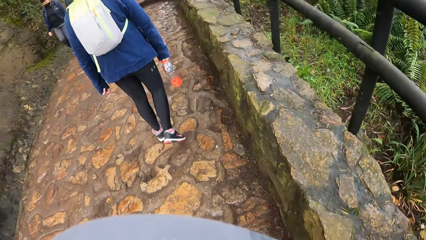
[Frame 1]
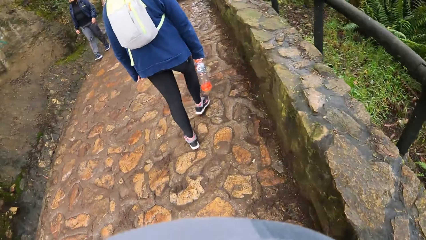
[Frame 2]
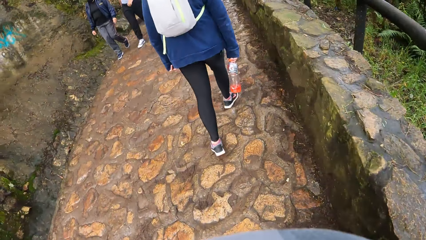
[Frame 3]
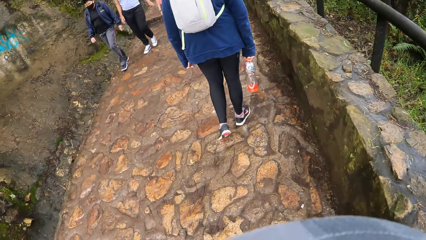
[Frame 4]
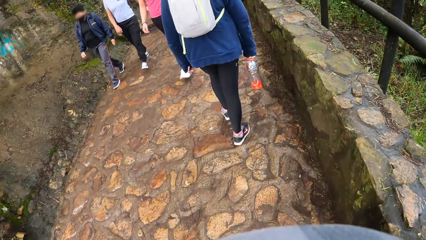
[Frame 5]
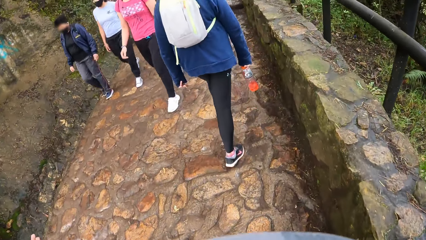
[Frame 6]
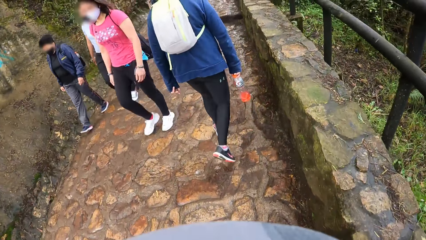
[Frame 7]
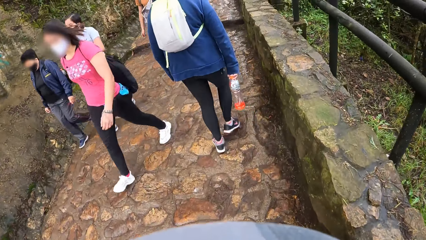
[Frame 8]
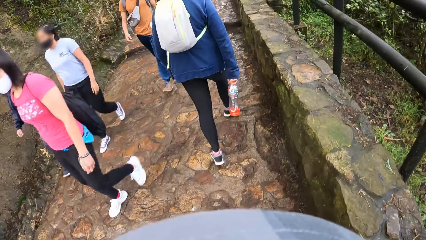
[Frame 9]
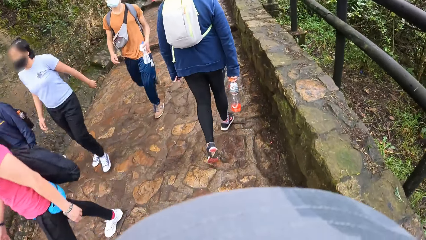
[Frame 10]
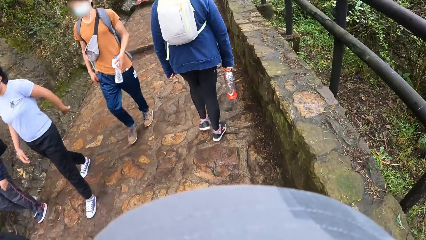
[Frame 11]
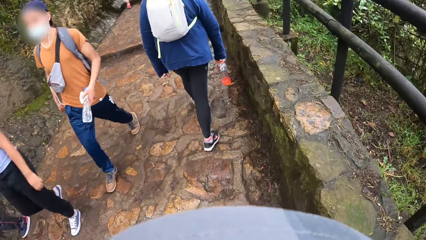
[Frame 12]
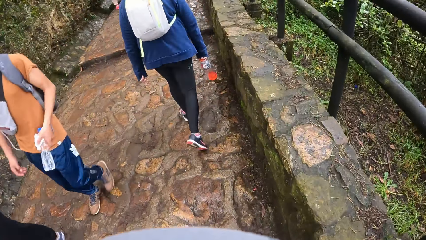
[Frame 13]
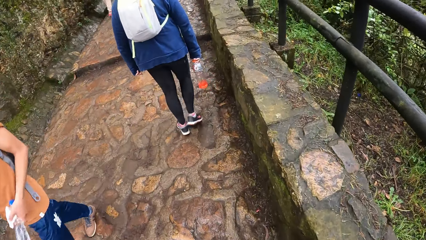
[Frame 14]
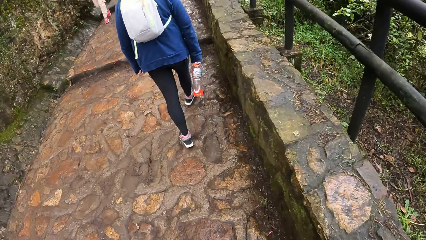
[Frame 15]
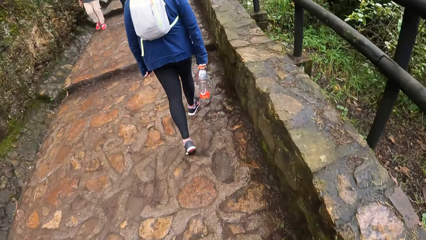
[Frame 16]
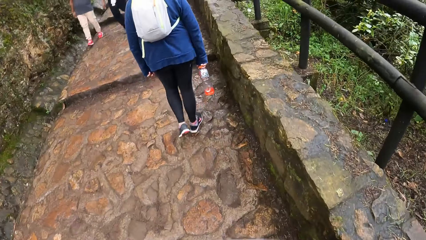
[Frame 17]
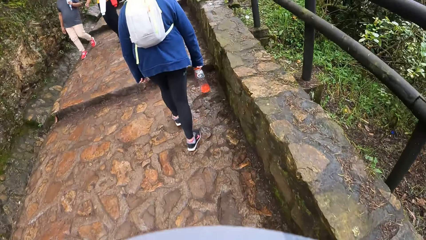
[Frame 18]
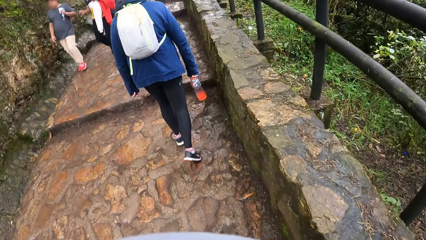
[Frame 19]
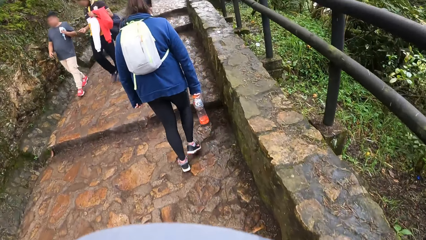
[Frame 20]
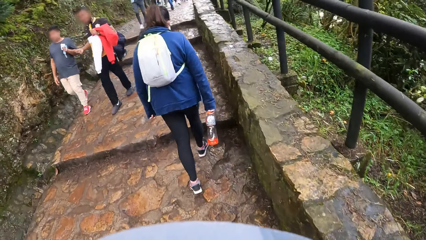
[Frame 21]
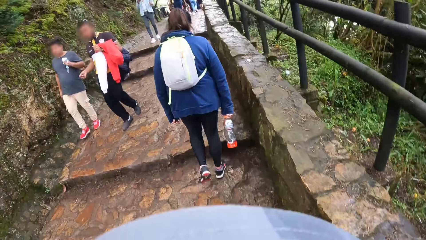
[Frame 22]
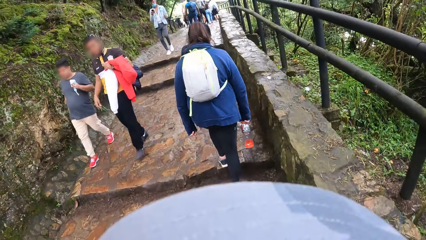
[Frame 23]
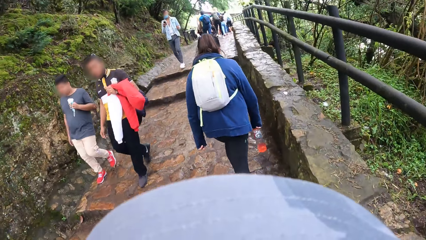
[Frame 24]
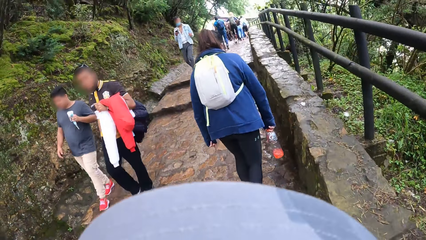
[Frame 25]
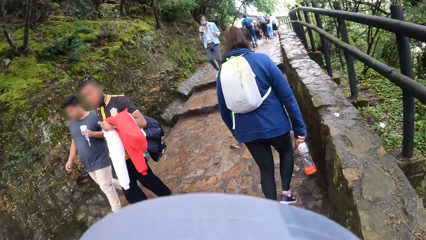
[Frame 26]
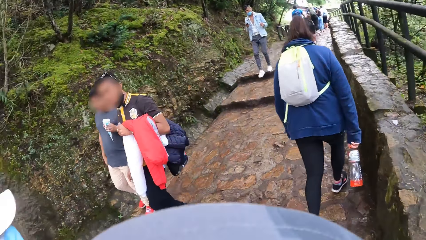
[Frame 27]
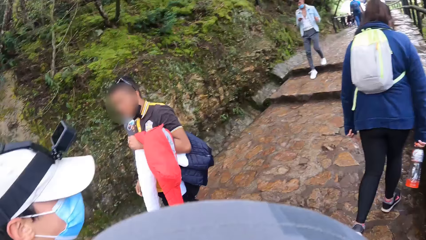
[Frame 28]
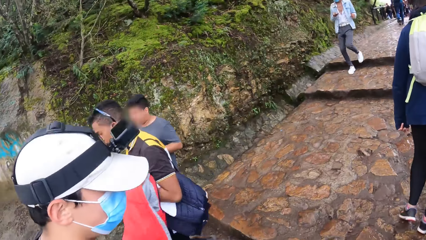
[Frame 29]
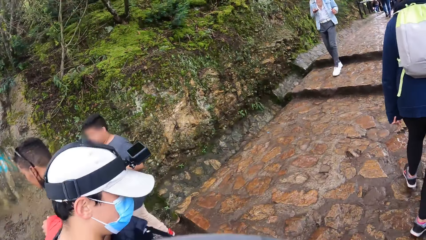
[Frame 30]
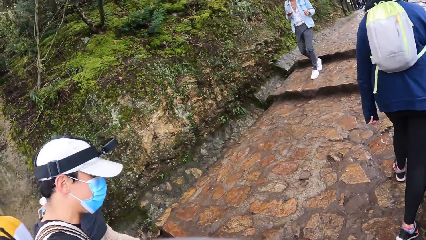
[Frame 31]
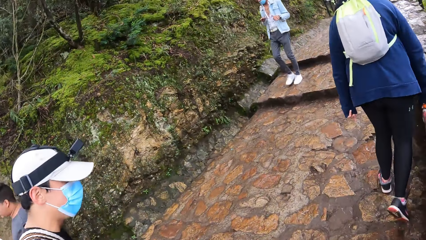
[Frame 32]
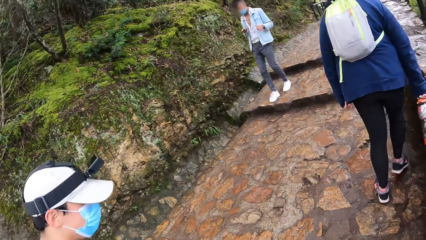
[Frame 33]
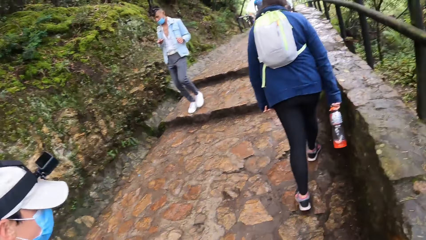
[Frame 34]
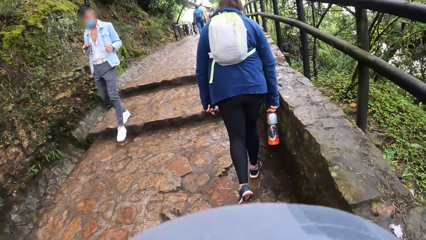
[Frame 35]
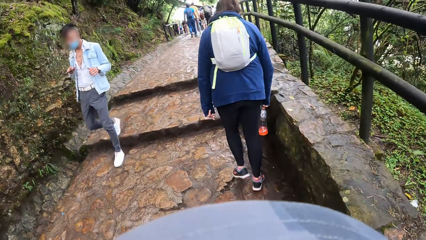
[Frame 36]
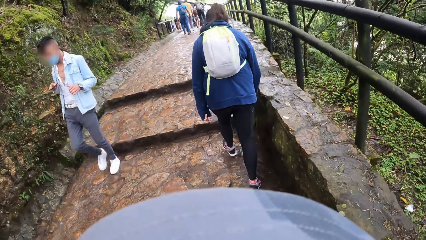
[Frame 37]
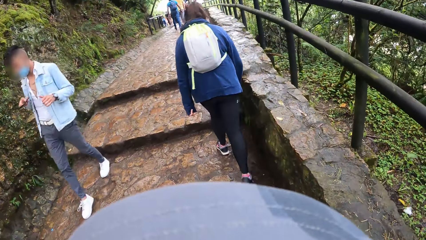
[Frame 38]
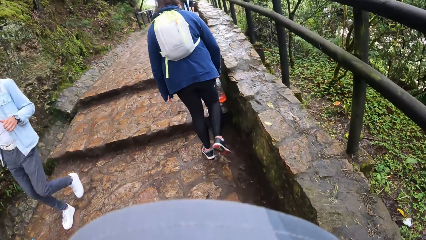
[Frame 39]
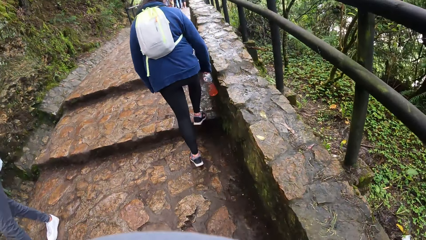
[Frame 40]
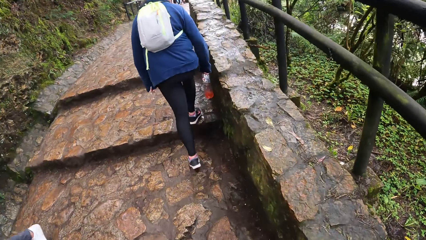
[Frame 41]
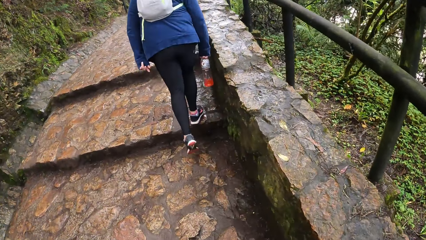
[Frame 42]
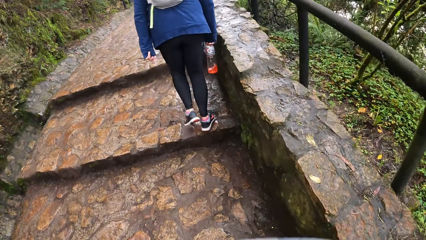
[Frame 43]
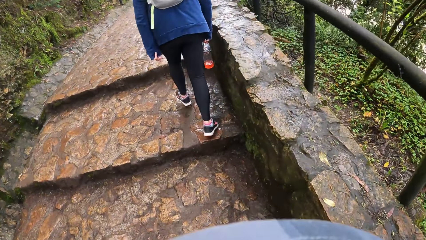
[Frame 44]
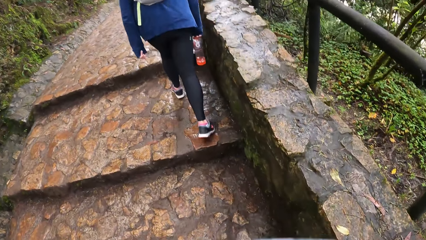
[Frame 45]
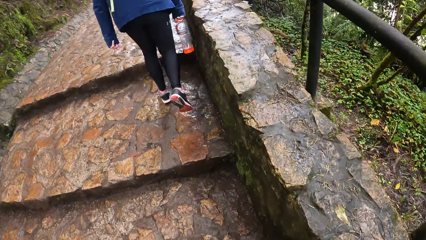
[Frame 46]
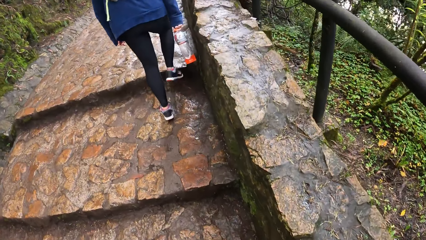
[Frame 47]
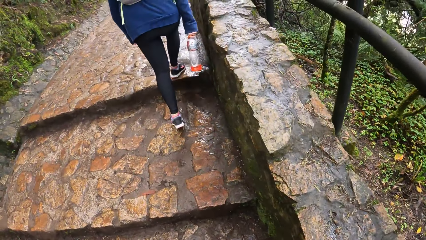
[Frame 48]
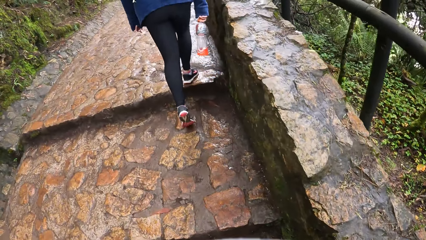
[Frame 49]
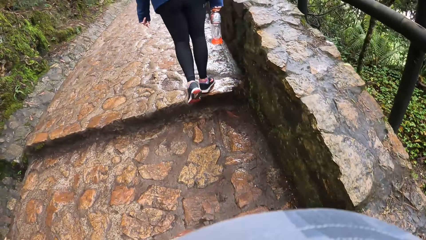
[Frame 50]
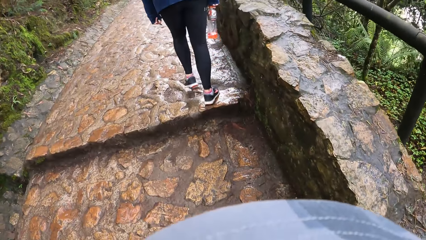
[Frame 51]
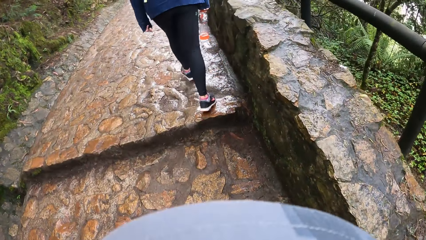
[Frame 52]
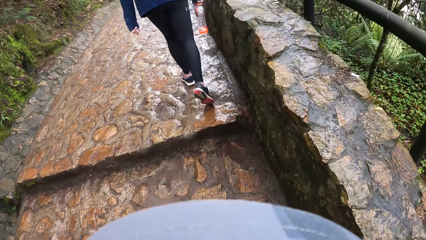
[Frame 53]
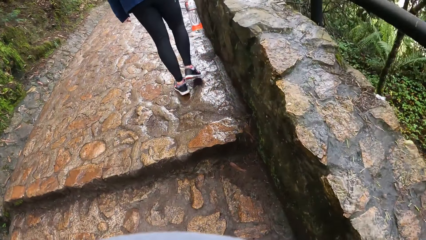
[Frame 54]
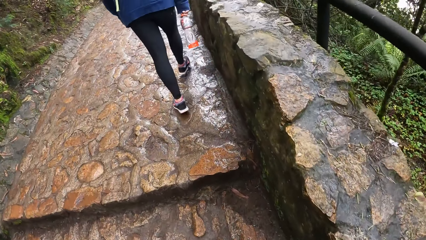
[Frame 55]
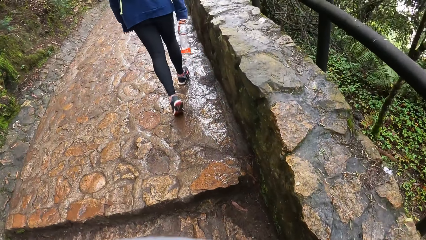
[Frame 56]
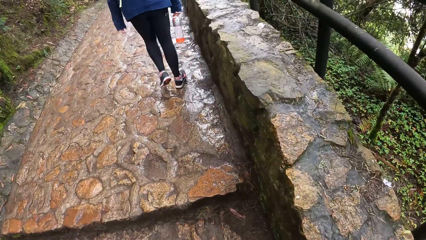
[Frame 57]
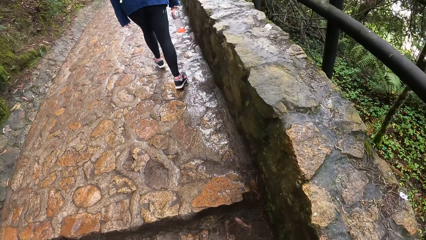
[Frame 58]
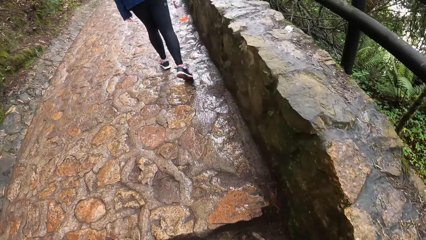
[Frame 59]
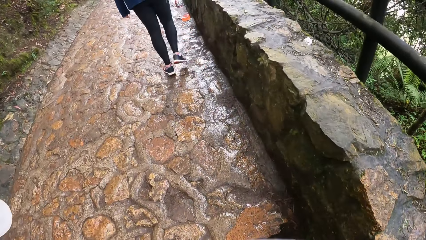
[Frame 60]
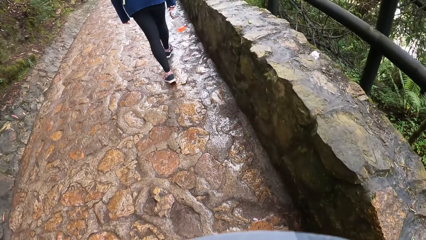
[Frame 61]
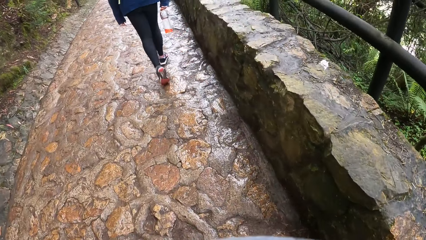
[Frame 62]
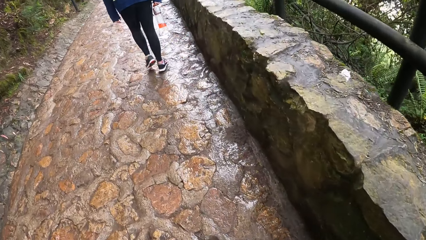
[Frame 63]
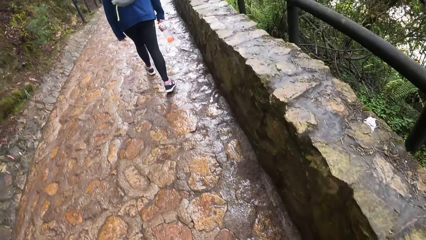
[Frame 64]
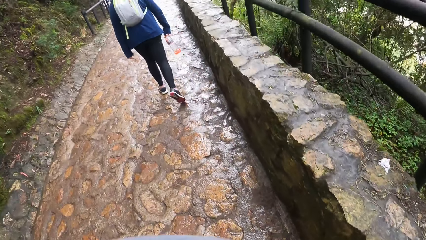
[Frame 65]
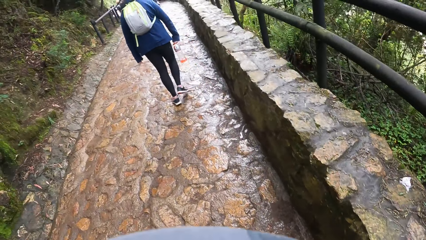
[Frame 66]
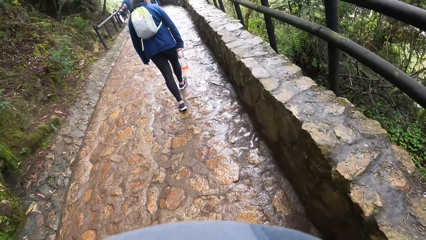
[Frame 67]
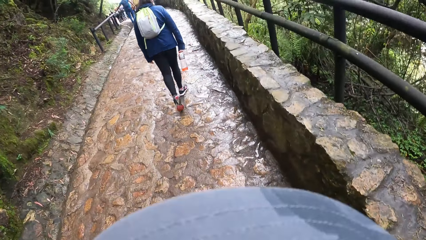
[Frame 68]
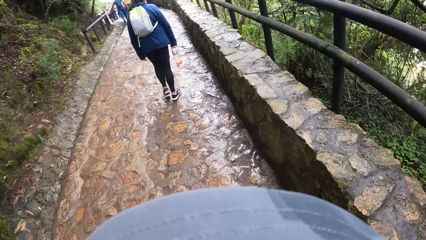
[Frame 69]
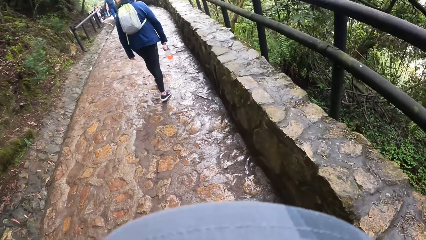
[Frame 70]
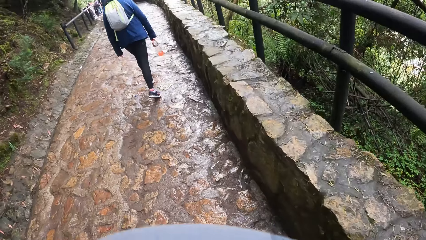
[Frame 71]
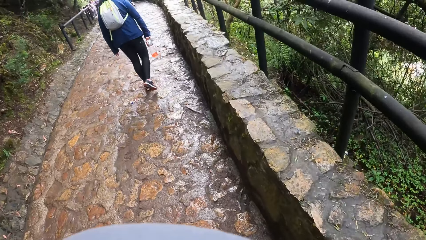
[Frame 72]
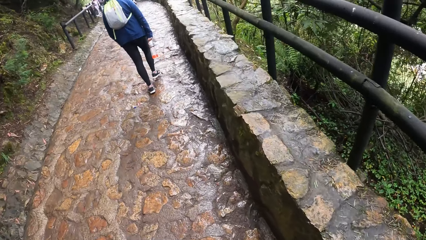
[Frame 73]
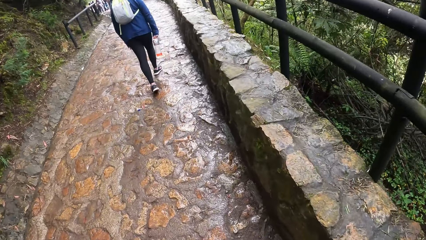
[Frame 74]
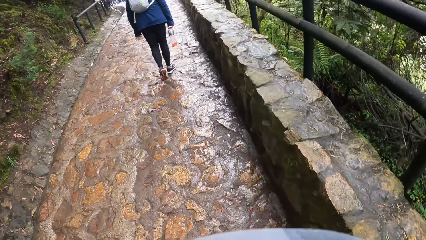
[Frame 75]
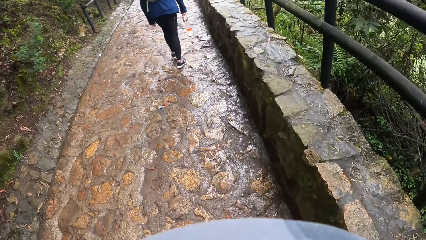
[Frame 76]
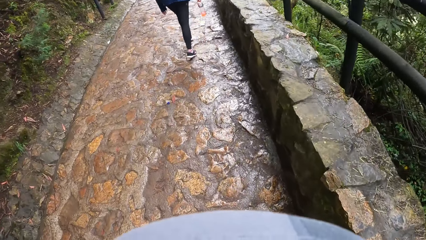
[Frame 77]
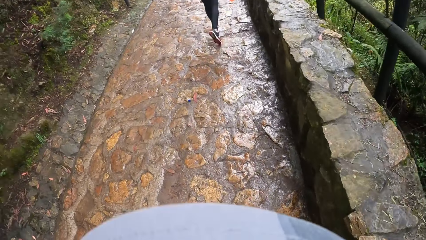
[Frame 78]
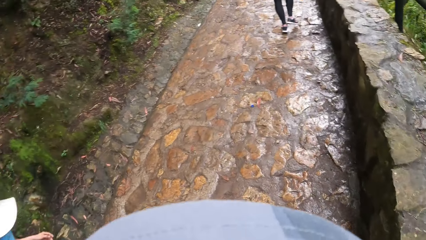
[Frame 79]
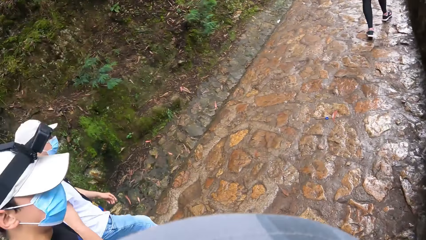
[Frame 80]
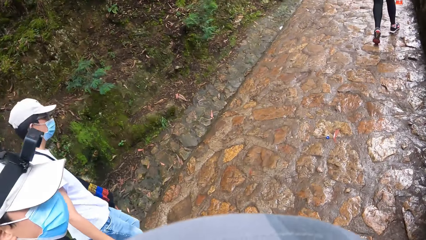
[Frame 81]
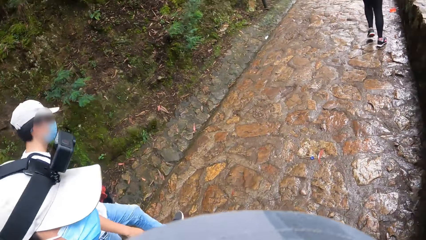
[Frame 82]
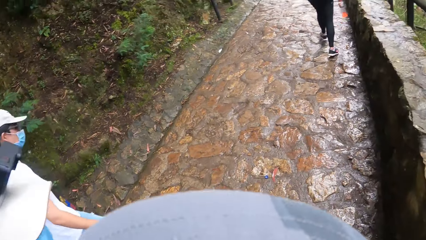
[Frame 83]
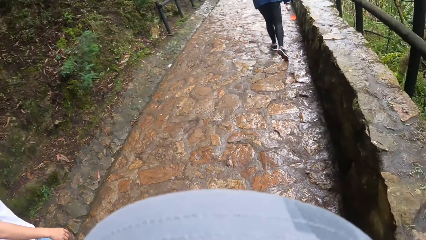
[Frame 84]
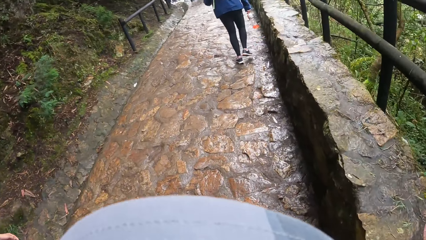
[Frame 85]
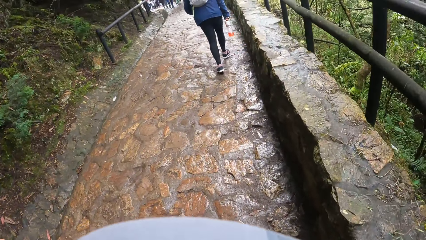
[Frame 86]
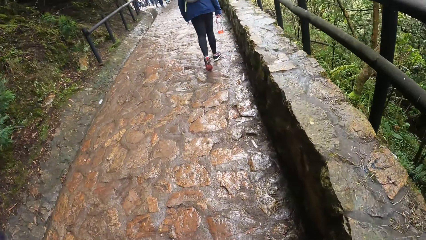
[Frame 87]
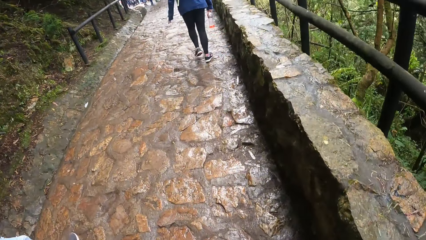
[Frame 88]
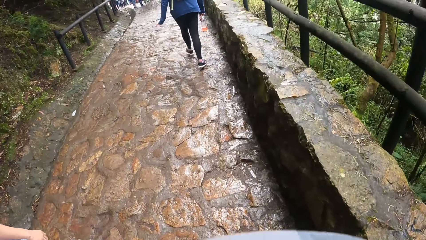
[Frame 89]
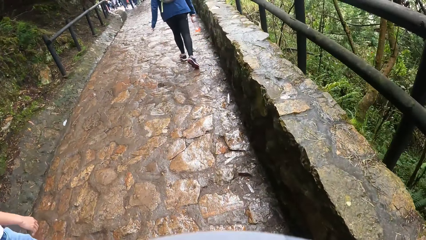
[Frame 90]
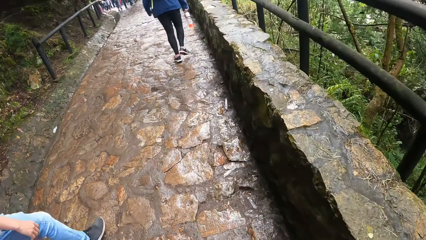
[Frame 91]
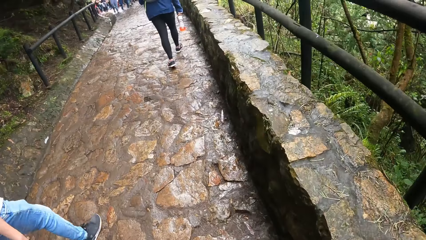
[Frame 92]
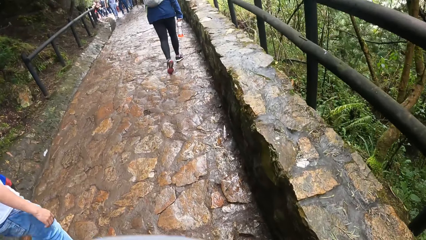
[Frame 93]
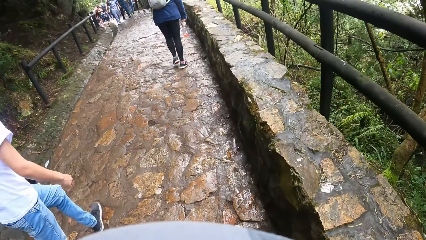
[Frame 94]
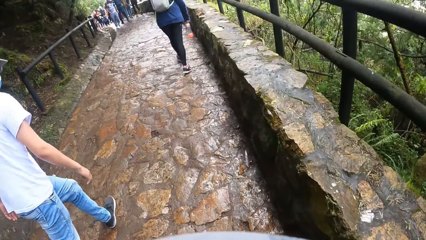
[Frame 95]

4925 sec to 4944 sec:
The camera wearer walks. A man walks. The camera wearer looks at the man and turns towards the man. They turn towards the man again. They walk. The man walks. The camera wearer looks at the man.
